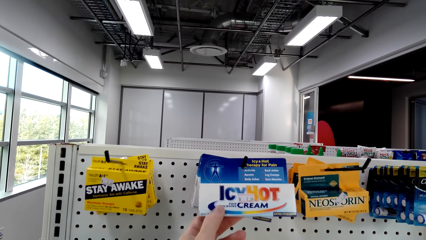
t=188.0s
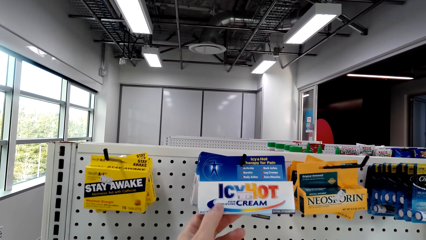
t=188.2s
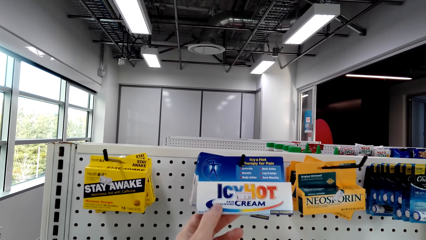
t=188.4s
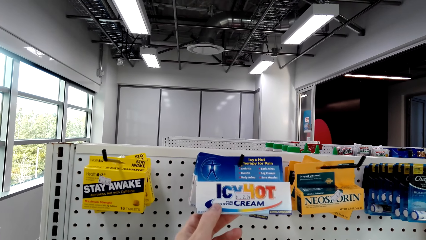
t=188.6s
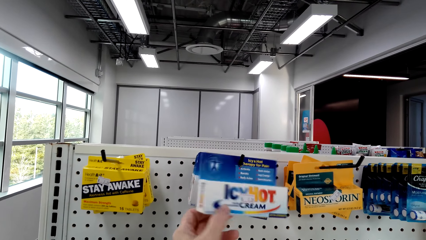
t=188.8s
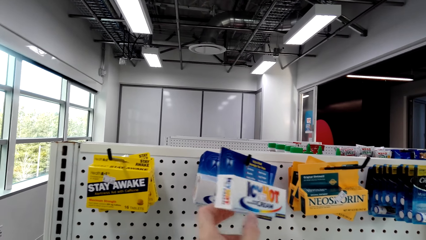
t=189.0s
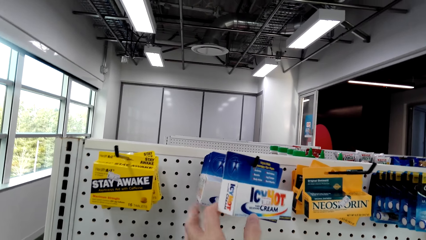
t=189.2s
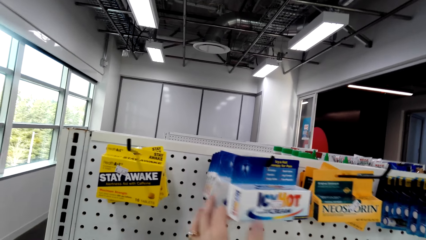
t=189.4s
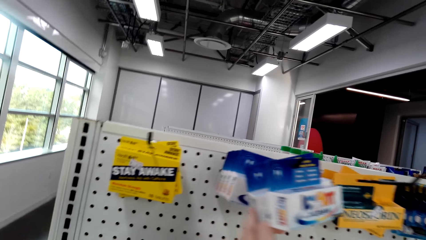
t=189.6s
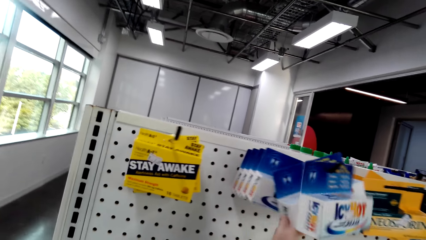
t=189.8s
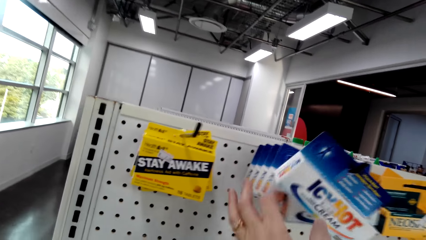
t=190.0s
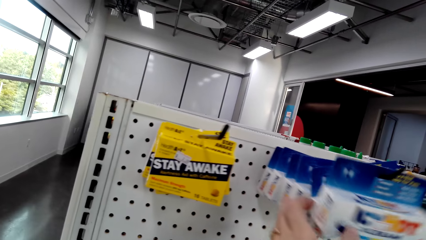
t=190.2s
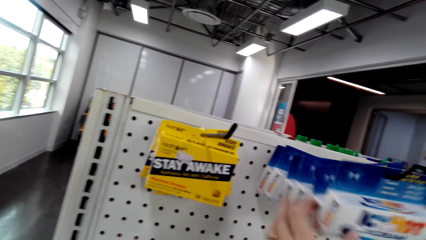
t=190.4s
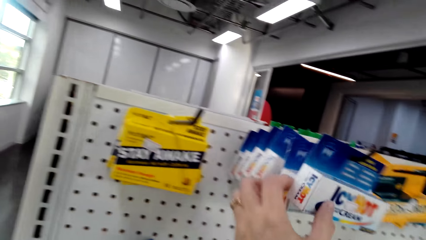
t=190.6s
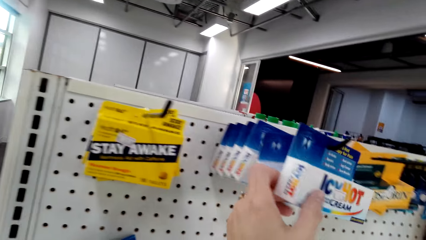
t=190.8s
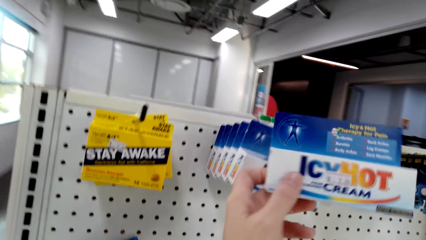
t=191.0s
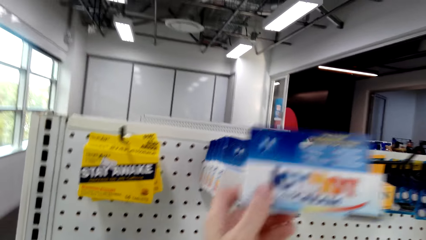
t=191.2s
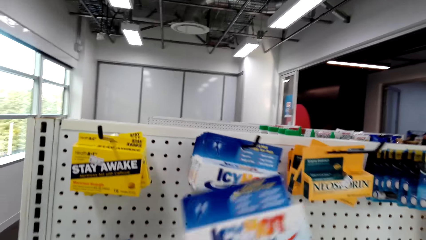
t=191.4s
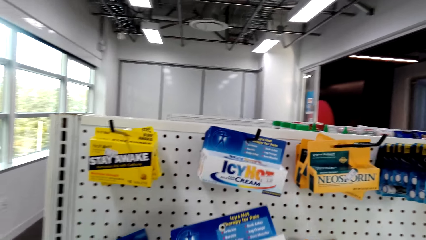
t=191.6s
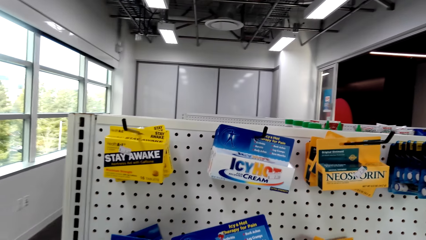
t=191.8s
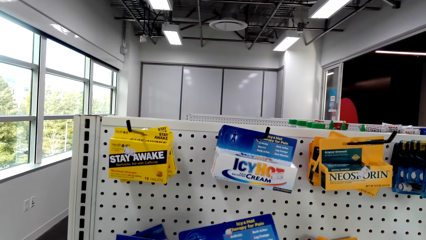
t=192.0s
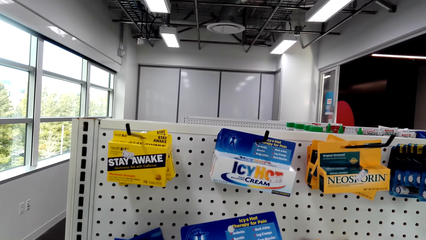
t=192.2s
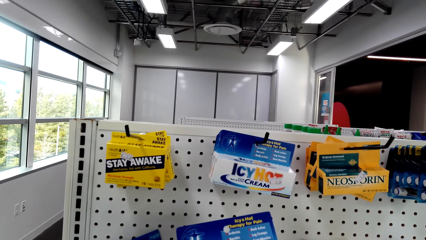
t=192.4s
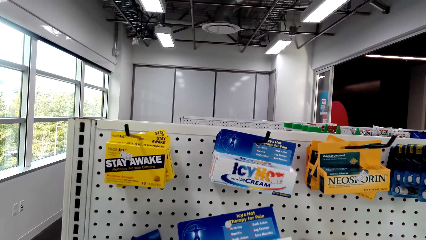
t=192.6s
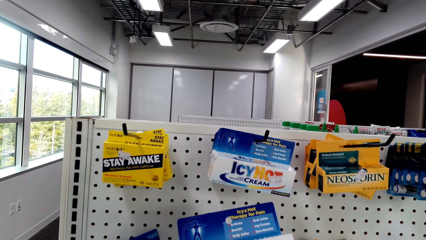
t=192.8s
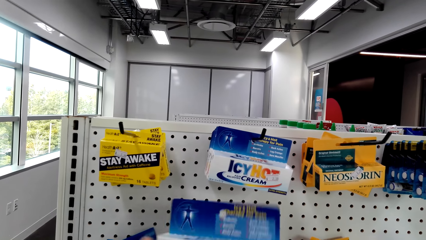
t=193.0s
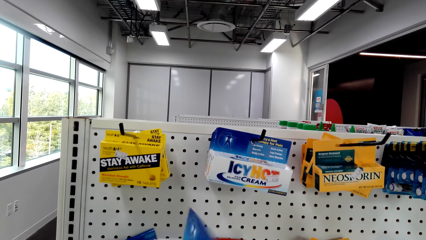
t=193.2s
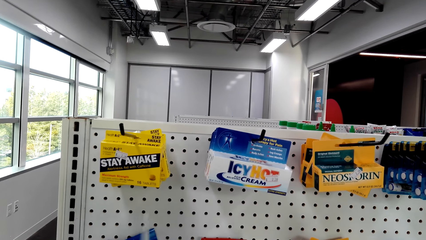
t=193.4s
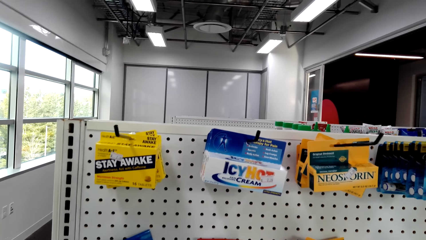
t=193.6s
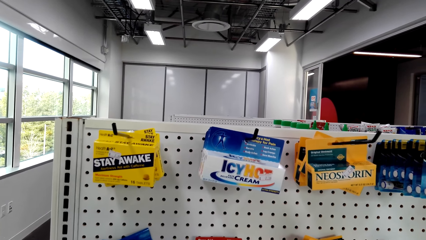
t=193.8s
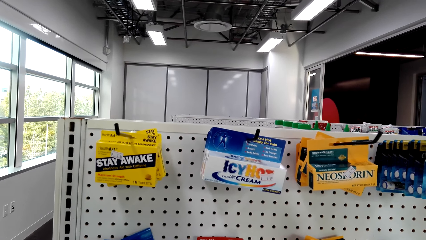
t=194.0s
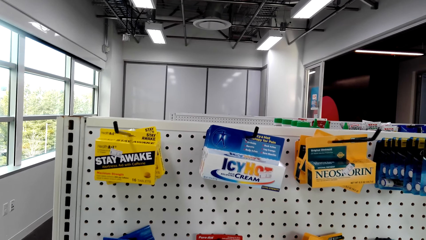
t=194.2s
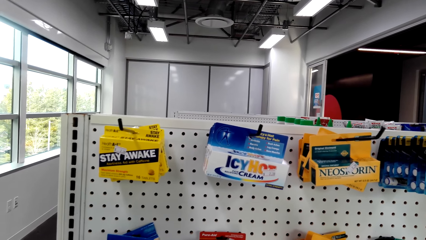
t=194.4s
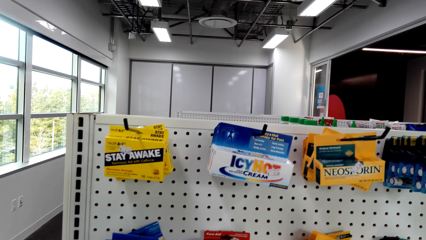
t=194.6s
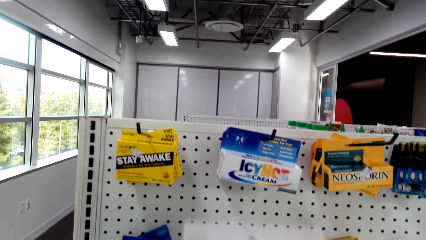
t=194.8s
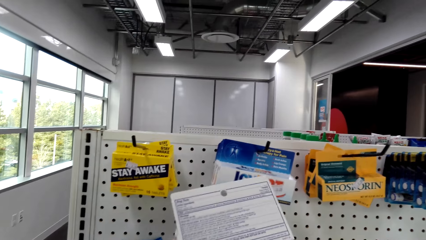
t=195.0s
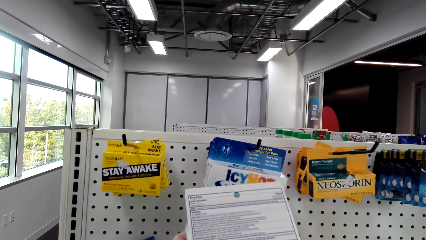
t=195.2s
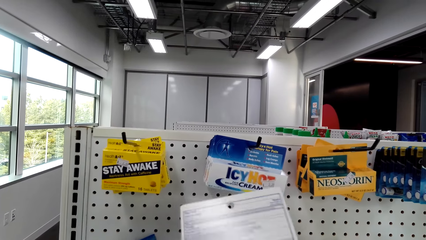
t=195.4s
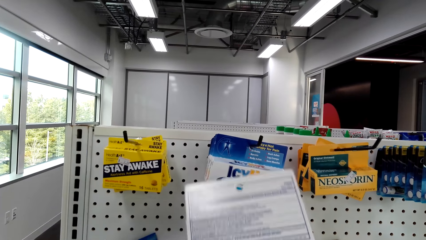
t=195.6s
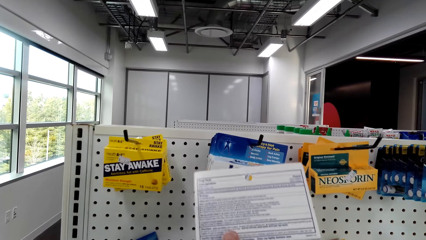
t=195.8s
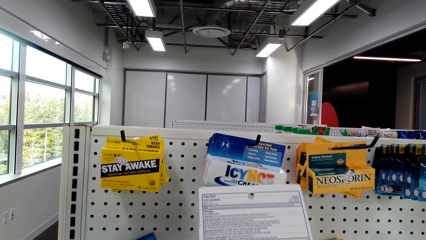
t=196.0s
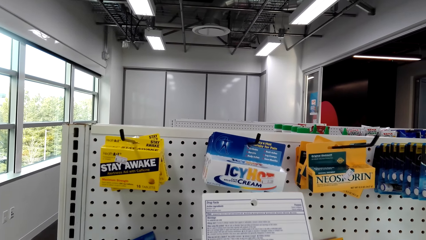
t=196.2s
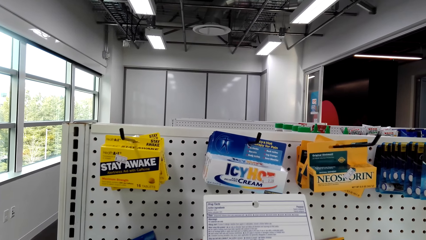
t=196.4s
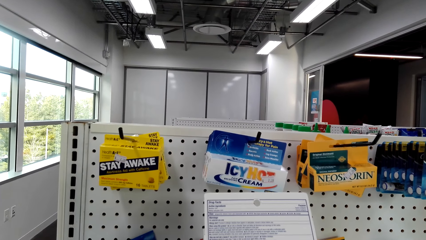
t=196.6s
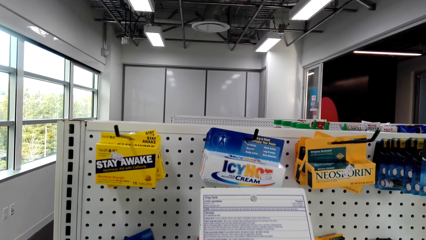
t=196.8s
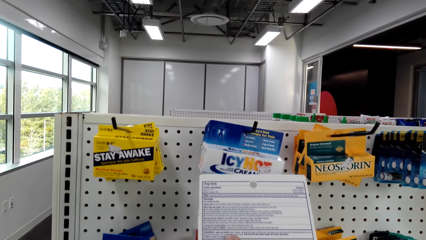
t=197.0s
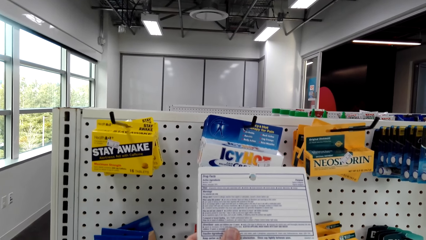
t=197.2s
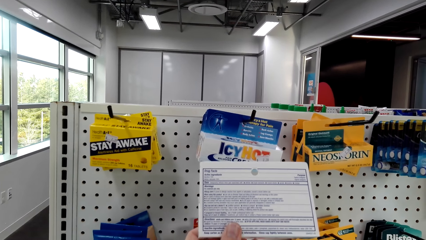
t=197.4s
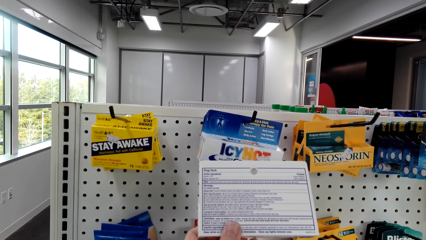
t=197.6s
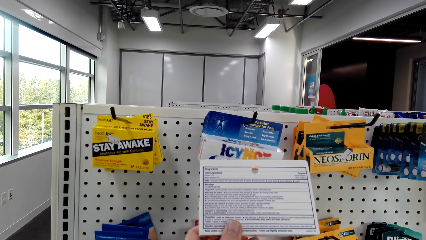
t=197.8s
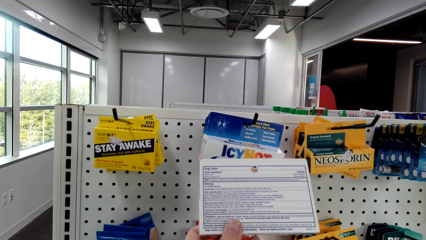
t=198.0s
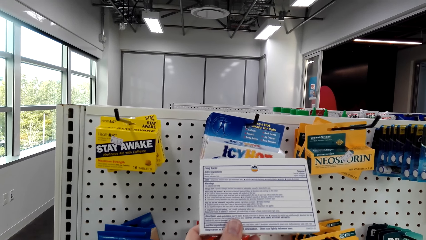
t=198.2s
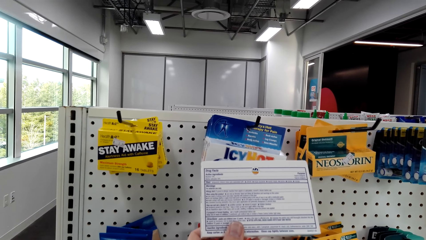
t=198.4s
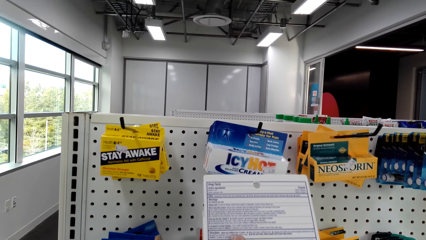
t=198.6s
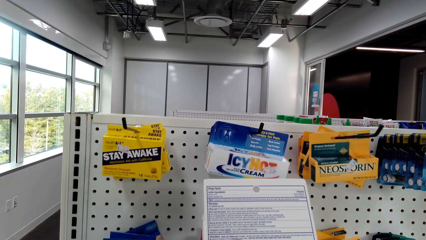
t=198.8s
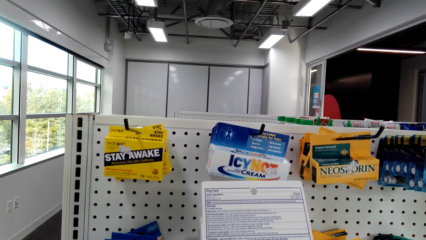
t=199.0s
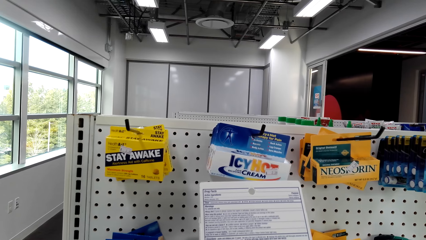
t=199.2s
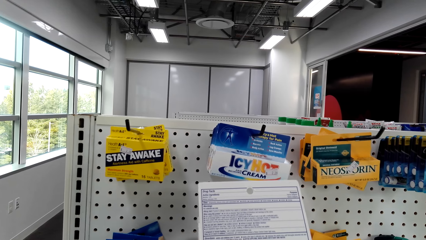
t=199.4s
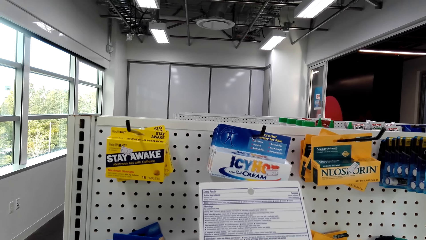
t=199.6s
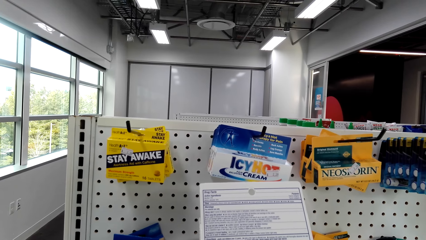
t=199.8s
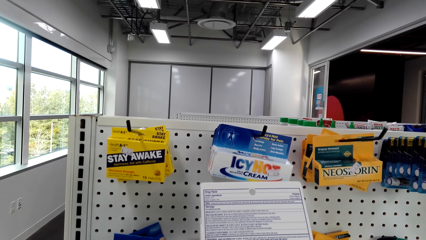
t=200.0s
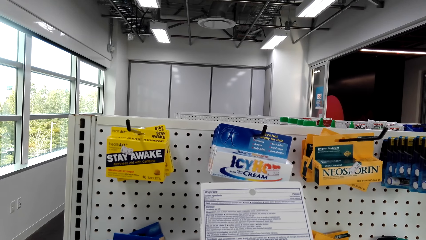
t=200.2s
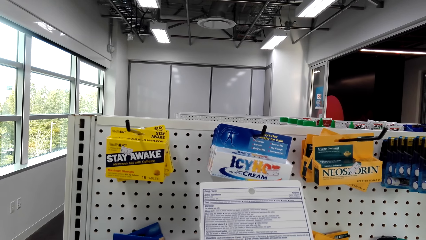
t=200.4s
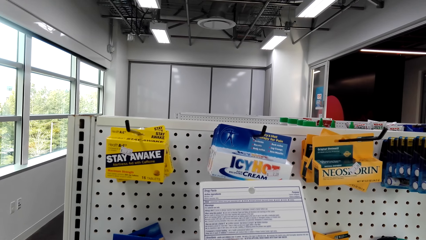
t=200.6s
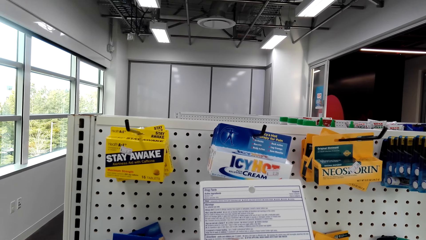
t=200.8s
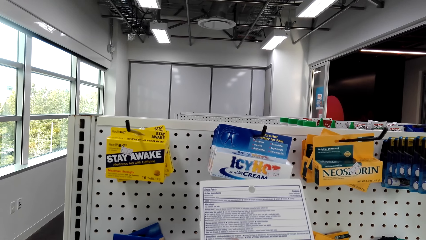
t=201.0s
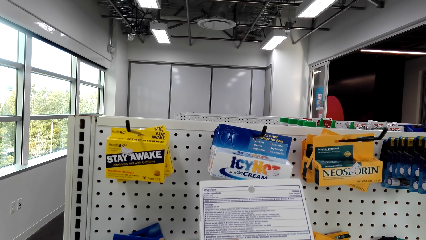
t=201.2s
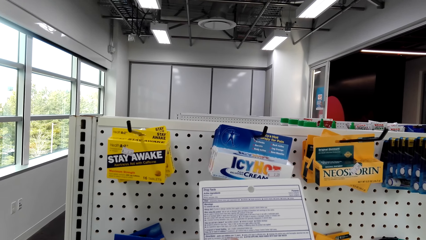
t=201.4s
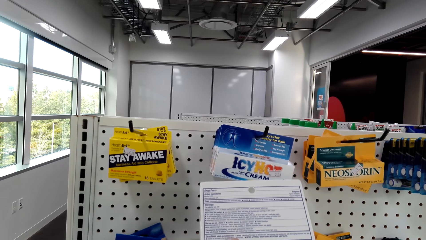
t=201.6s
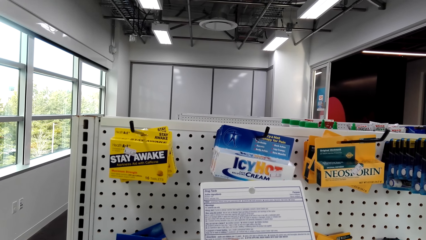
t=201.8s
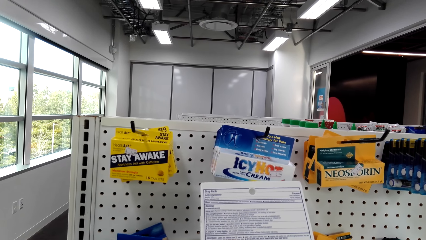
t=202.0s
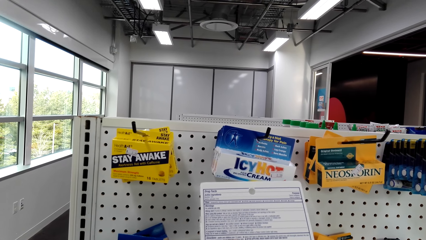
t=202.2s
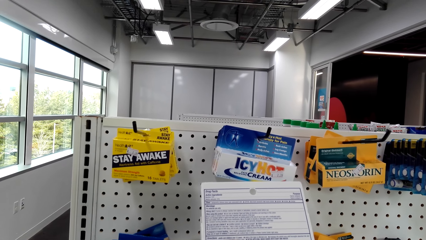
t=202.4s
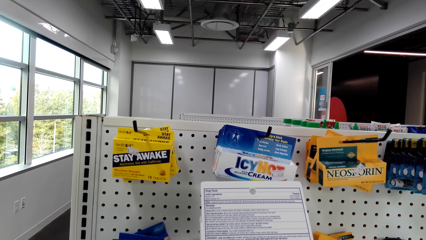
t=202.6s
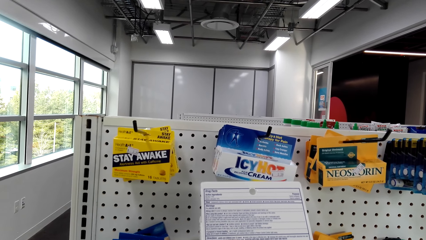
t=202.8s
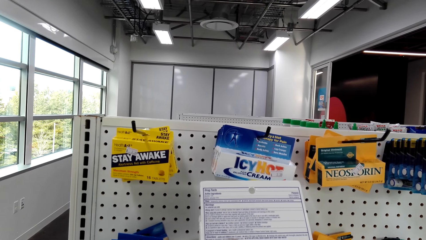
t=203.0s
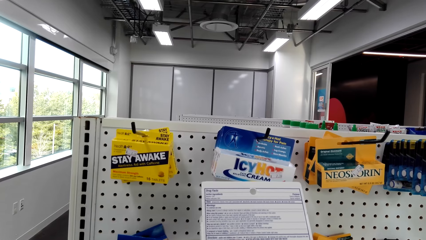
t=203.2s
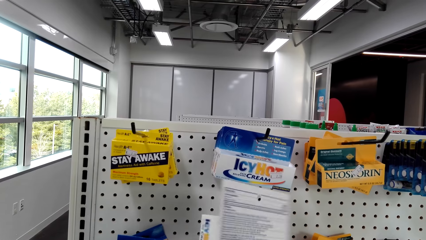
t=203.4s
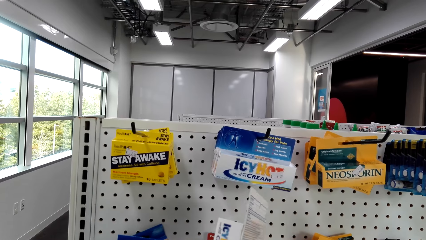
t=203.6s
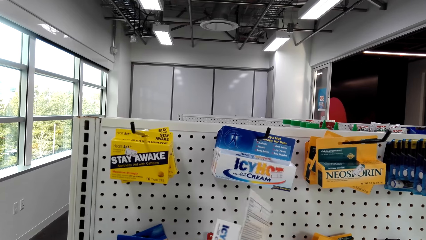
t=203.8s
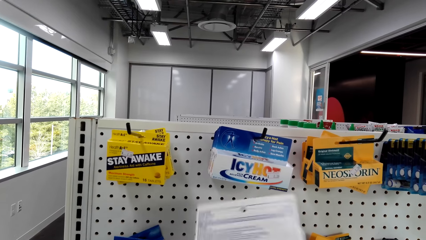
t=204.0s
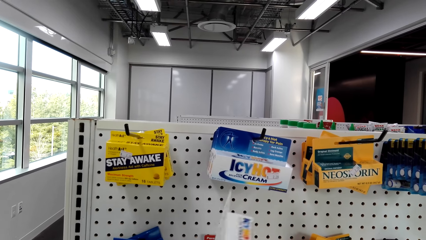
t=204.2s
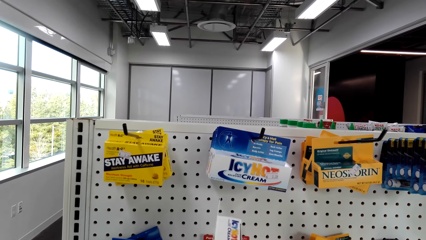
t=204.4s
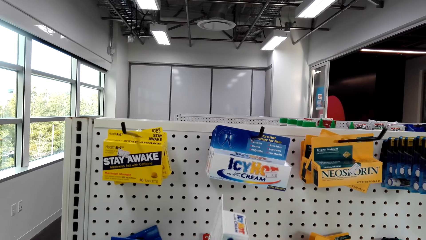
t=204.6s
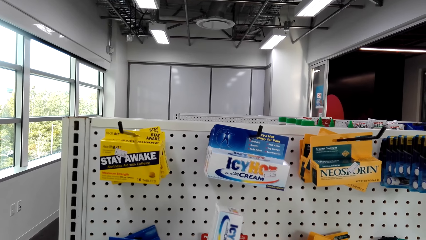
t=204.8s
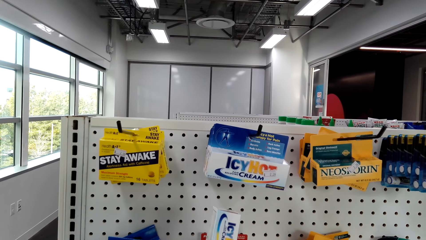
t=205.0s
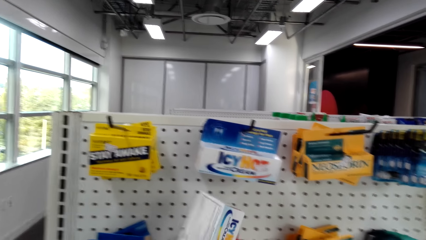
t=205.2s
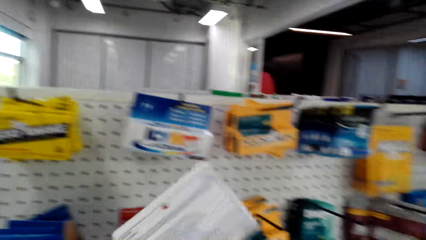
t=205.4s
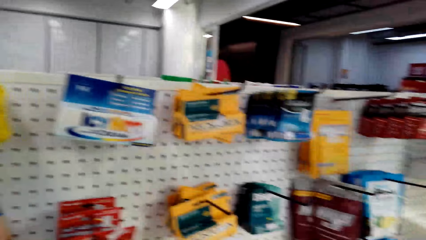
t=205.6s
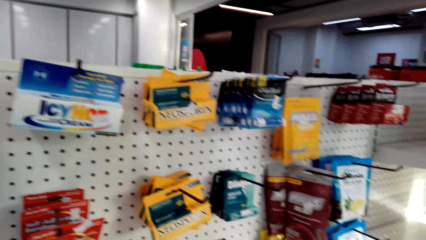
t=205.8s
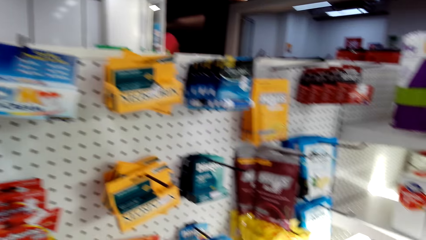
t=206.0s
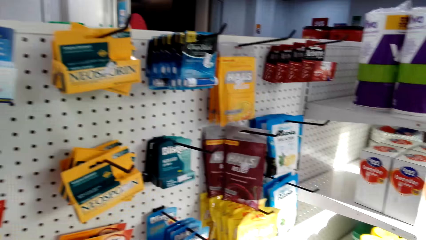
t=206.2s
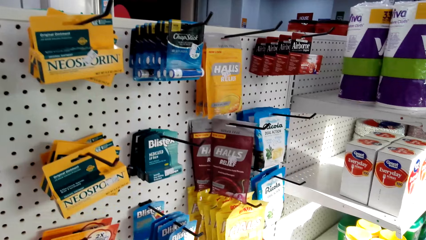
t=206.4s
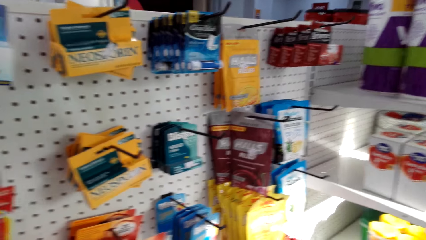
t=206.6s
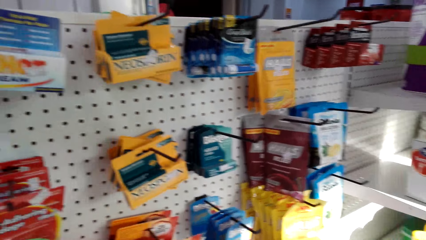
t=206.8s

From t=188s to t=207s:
The camera wearer touches the IcyHot cream. They pick up the packet or pack of IcyHot cream. They read instructions on the packet of IcyHot cream. They turn the IcyHot cream pack.
